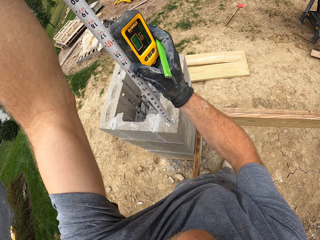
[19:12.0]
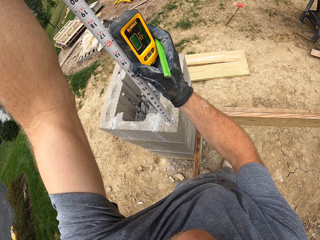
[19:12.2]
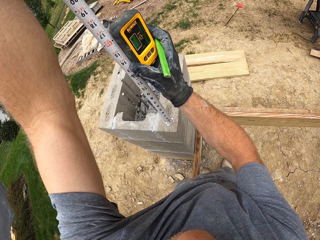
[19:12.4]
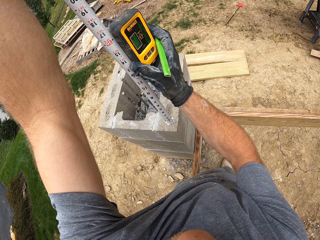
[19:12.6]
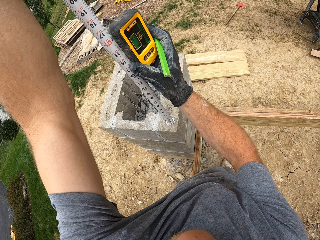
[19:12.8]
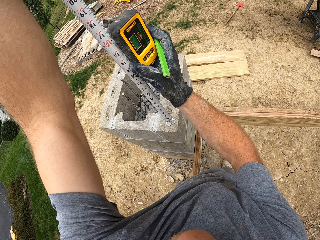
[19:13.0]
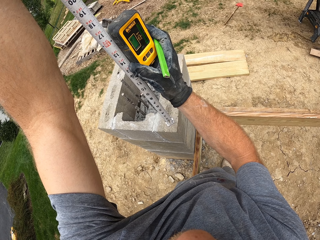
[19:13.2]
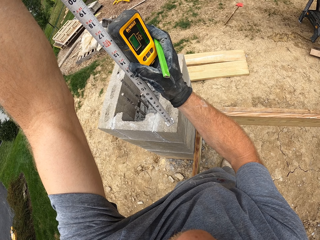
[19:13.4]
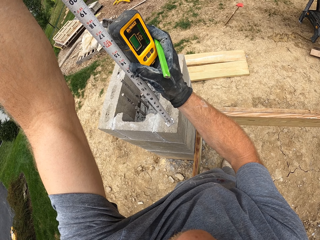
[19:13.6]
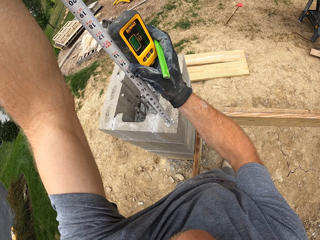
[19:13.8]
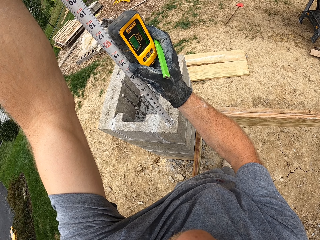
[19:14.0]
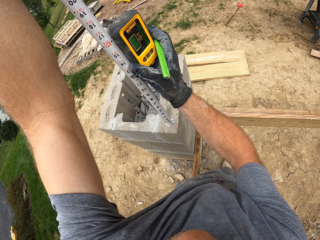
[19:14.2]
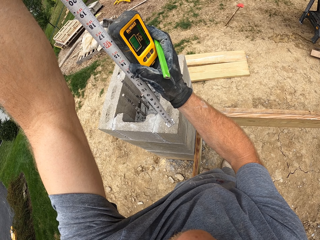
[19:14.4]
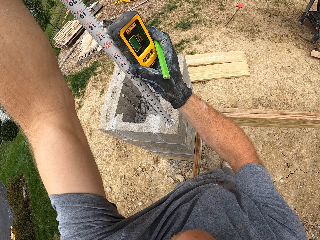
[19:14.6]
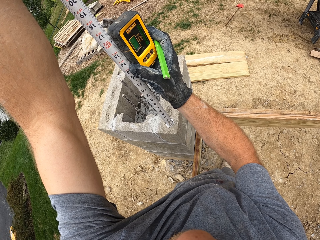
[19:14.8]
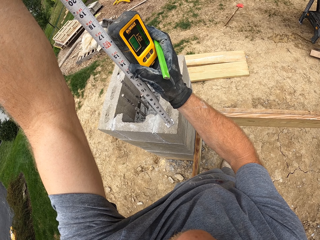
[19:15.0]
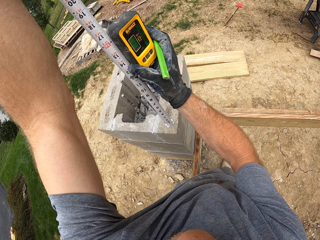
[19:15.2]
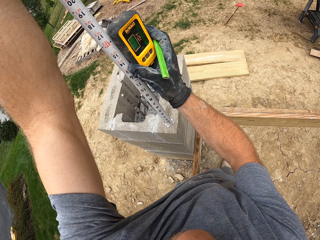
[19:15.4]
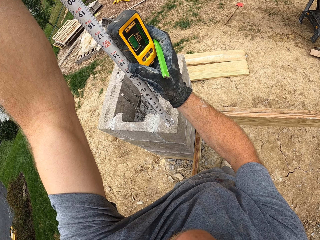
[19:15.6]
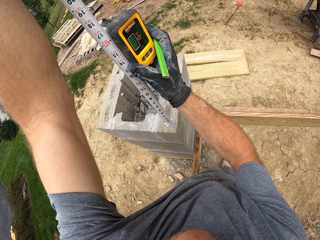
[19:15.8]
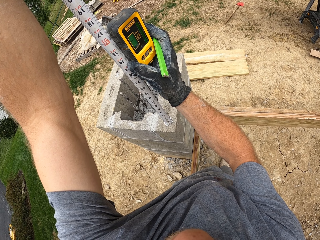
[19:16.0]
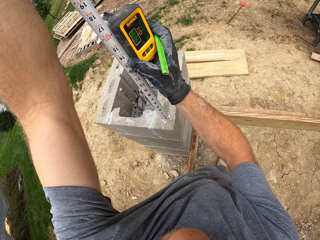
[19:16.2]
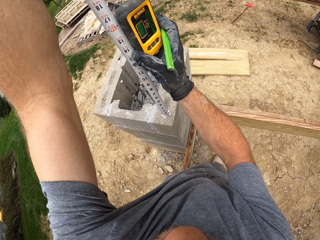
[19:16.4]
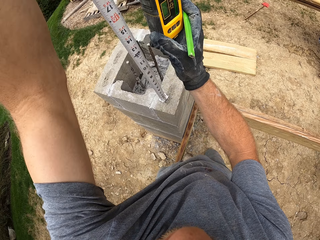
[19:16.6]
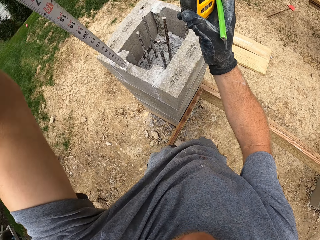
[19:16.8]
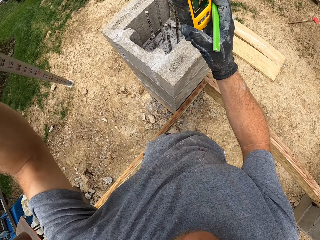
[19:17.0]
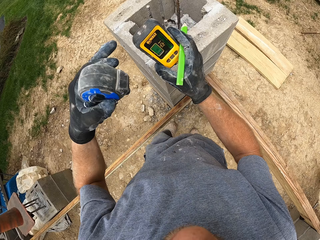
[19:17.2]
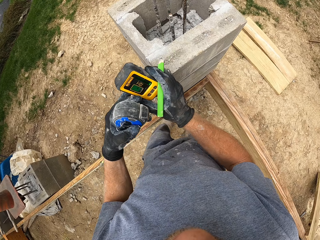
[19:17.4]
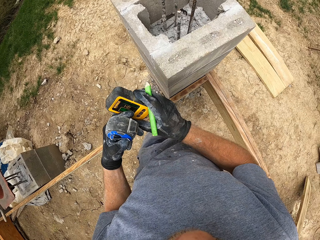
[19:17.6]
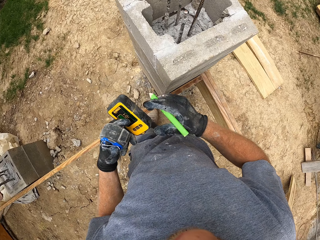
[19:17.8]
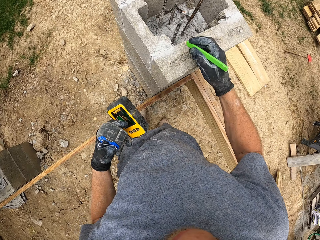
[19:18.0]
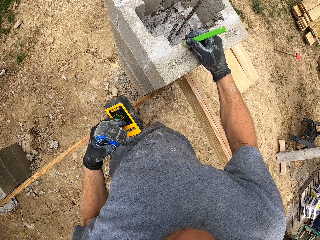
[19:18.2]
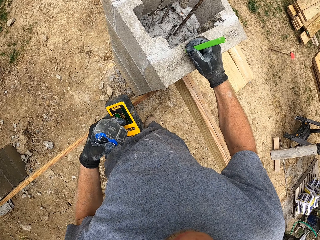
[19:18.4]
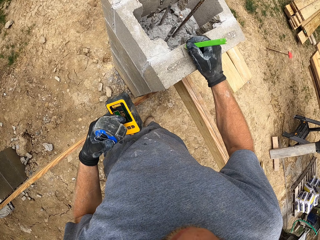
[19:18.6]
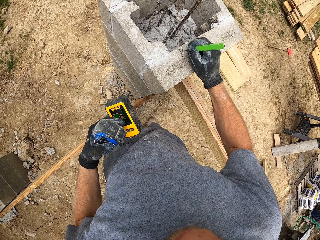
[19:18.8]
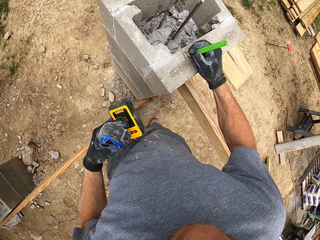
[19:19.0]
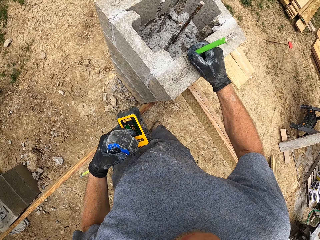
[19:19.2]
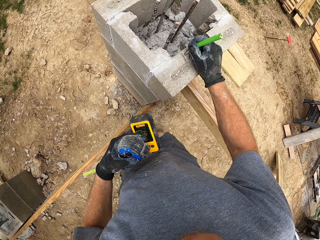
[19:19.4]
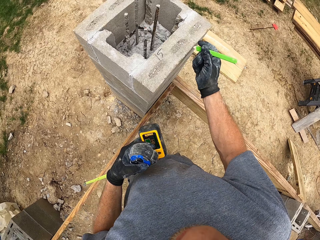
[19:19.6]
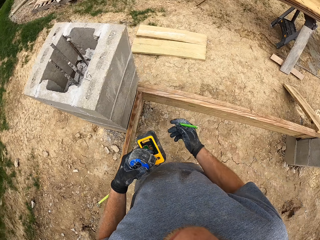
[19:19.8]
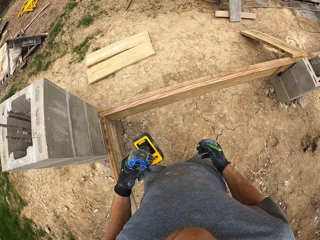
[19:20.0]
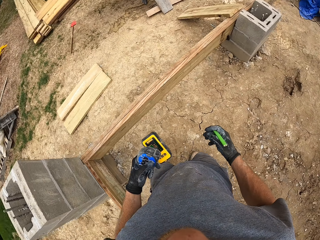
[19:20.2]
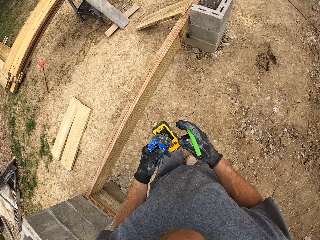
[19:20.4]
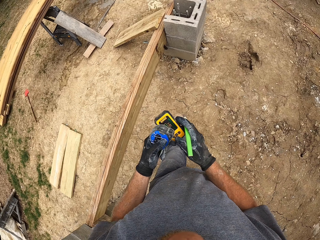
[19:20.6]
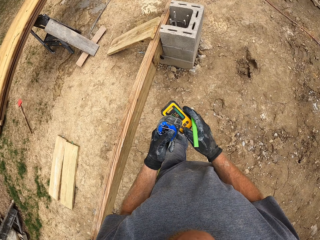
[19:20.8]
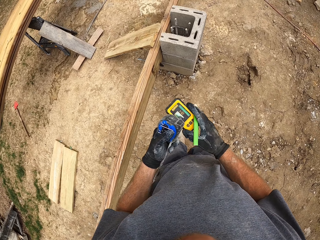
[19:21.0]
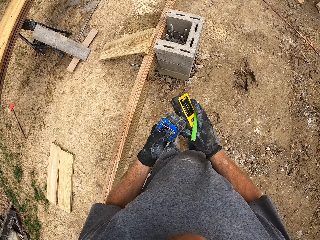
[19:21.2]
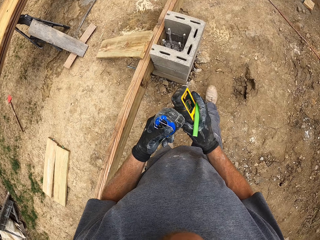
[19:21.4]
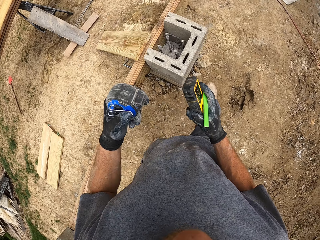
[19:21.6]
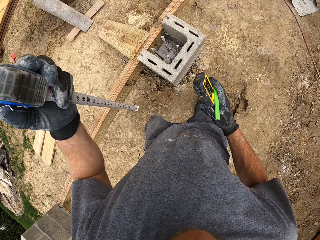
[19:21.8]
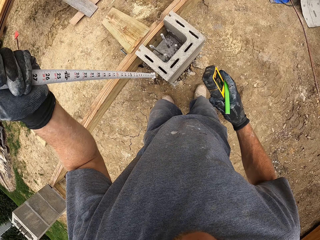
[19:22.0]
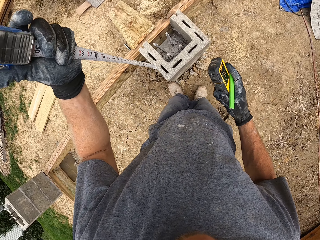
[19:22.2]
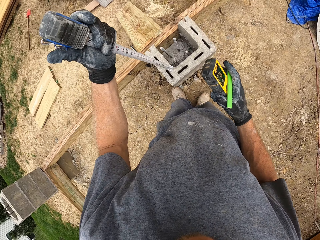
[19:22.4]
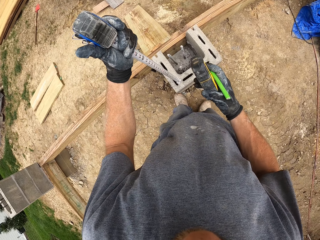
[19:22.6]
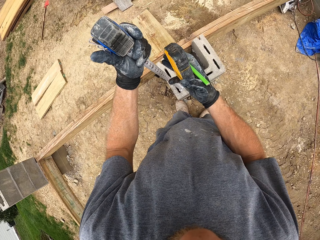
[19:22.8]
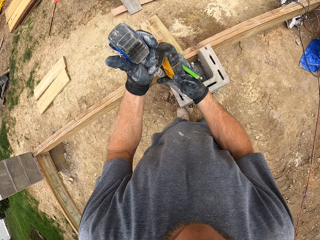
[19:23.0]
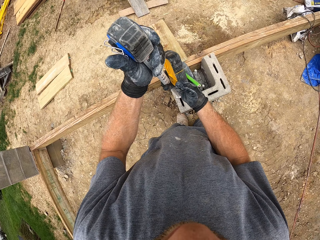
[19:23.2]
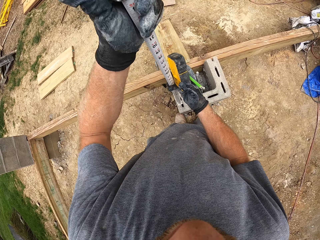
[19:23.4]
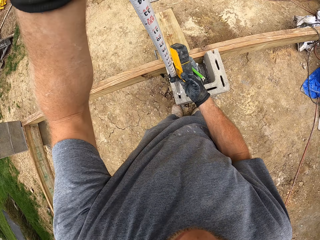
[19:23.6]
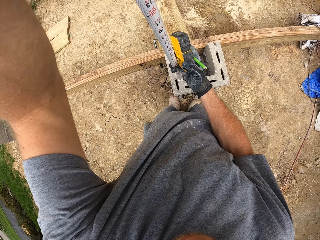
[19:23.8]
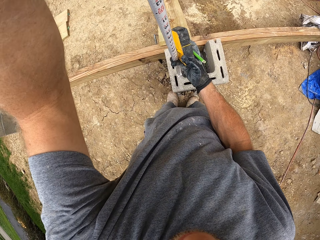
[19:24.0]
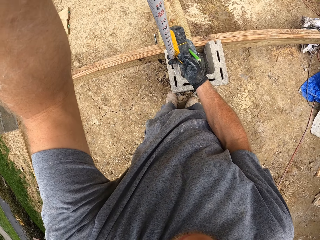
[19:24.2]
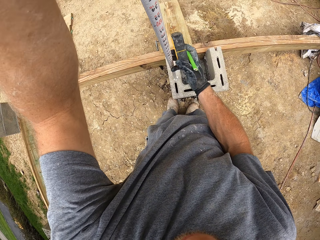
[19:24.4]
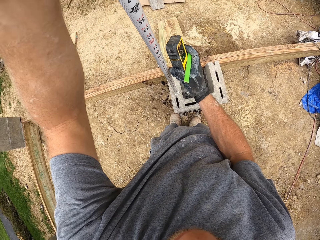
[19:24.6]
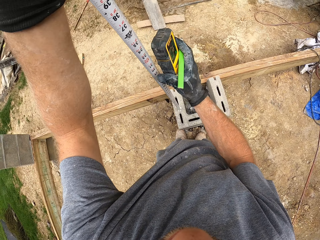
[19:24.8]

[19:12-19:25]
The camera wearer removes the measuring tape from the block. He passes the laser measure to his left hand. He writes on the block with the marker. He passes the laser measure to his right hand. He walks around the construction site. He places the measuring tape on a block. He lifts up the tape measure. He extends the measuring tape.

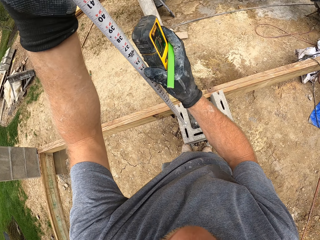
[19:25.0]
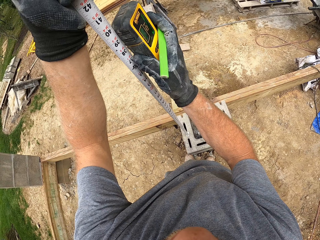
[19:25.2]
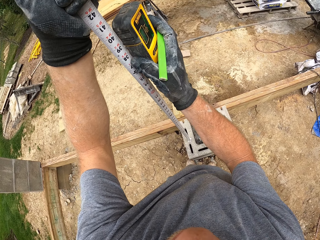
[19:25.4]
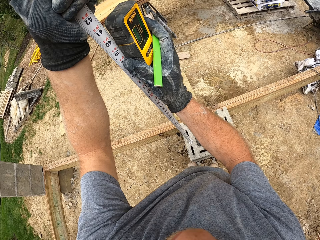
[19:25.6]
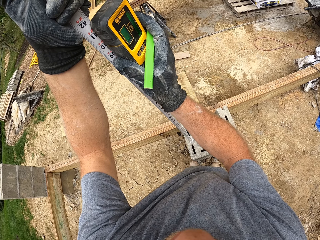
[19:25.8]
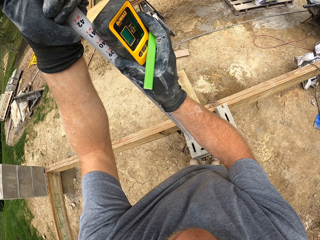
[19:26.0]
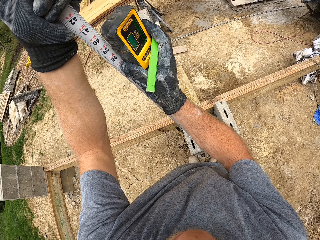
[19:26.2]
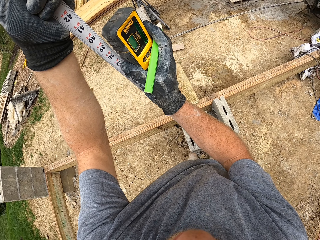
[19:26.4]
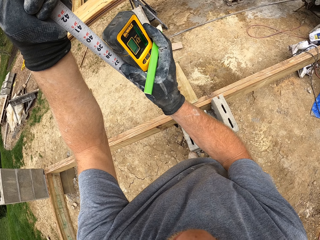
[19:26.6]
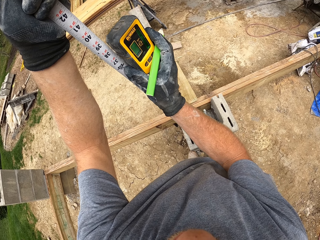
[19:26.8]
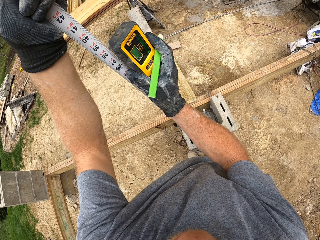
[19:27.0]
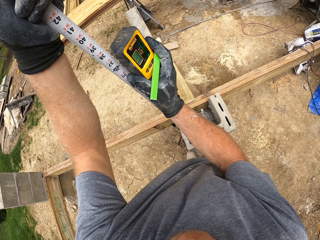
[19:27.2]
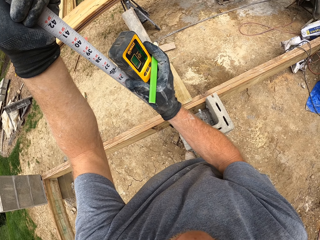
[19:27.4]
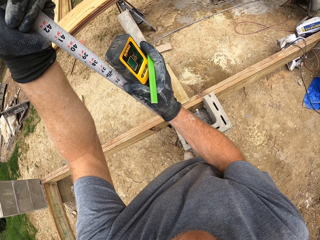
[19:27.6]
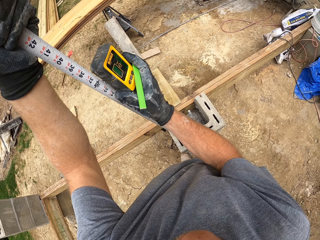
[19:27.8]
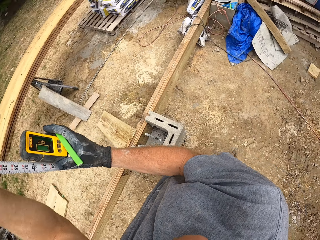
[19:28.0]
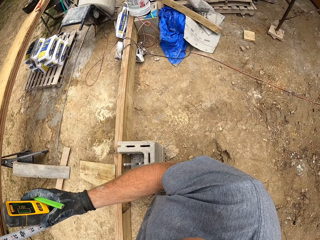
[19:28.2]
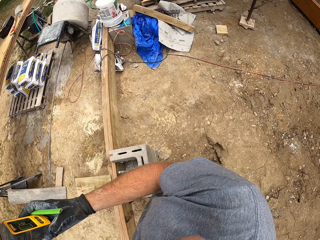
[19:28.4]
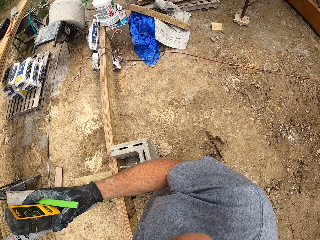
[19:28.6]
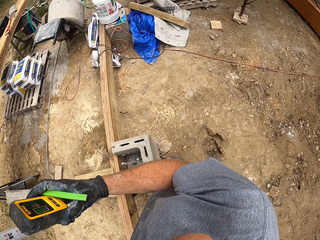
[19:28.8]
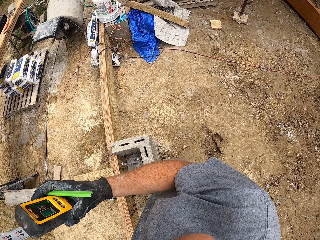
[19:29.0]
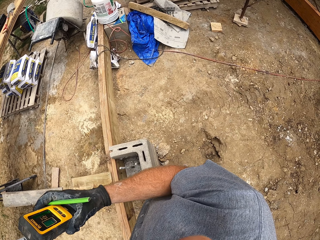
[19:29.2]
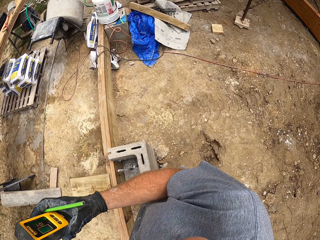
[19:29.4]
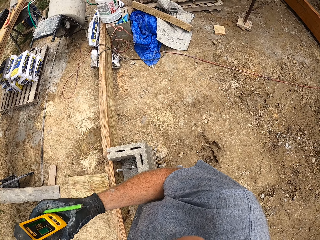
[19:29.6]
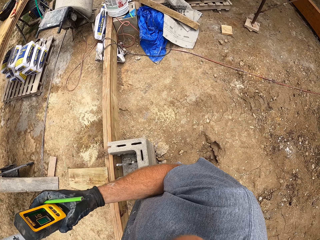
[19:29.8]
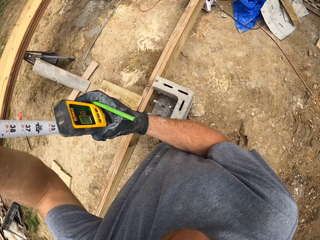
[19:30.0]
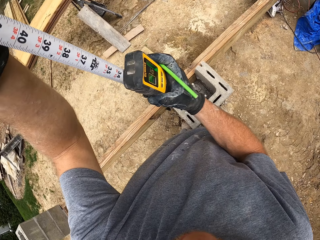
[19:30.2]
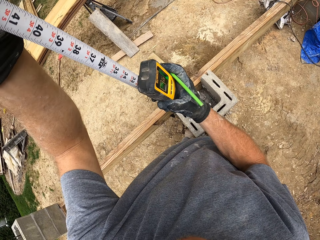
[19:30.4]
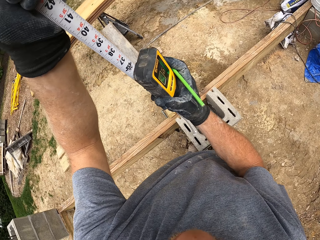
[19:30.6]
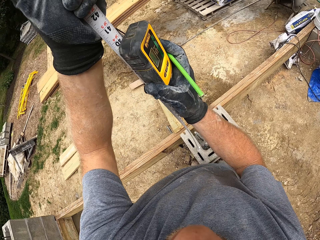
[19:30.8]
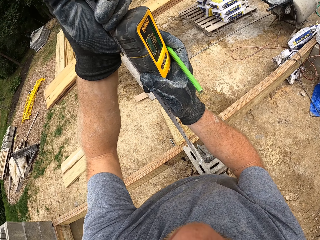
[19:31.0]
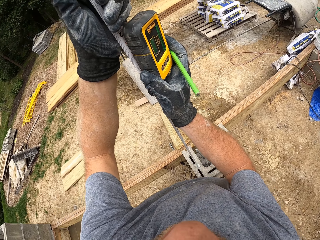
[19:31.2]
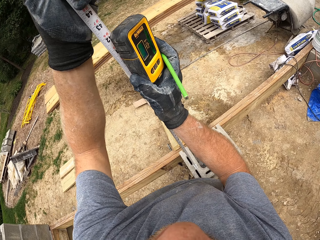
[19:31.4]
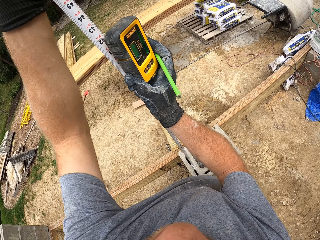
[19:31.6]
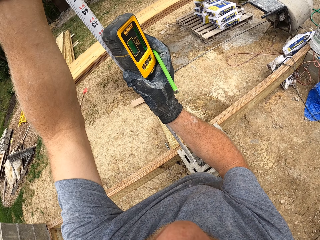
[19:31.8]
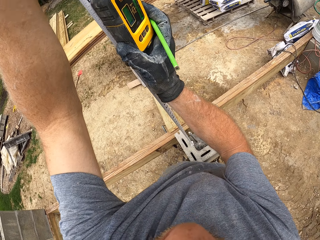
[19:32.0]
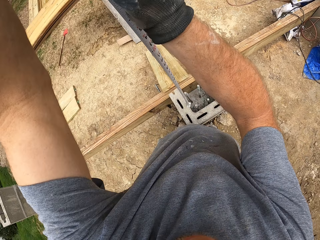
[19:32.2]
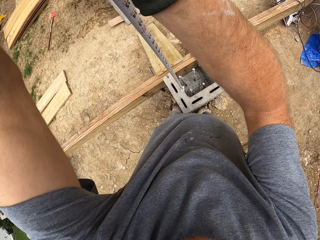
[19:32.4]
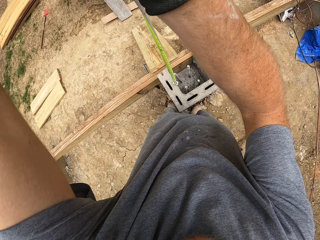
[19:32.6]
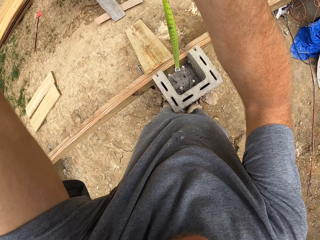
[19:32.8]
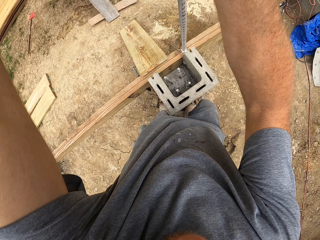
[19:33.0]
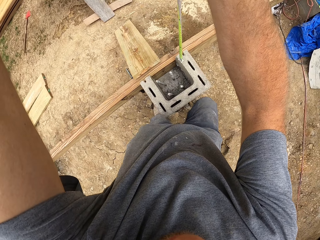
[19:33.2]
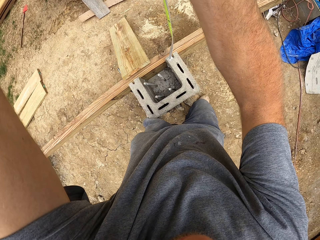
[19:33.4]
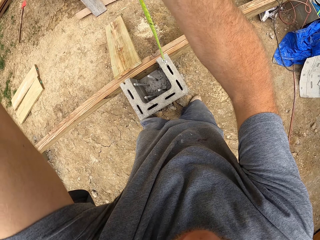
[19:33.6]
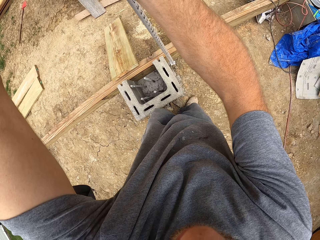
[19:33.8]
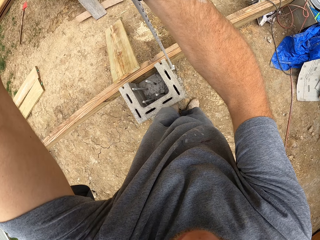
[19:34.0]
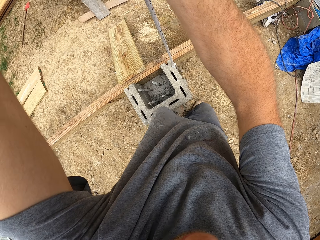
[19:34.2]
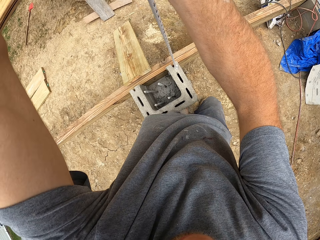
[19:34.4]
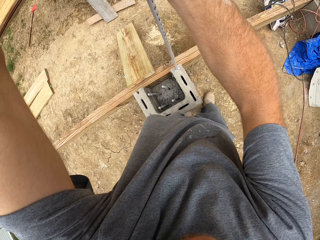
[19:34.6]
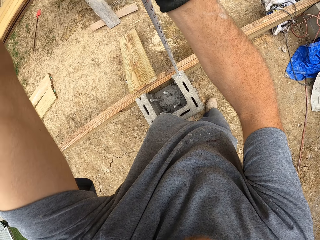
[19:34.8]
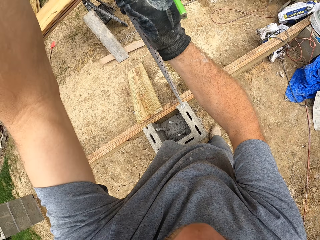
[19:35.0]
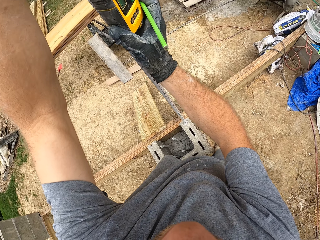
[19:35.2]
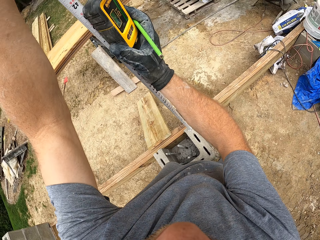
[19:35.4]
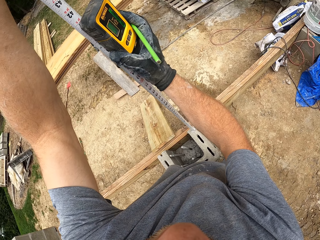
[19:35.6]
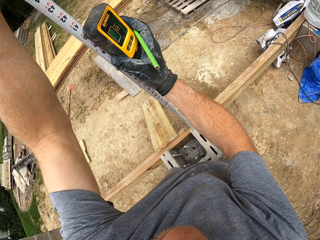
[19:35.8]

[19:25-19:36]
The camera wearer places the laser measure beside the measuring tape. They check the level accuracy with a laser detector. They look around. They check the level accuracy with the laser detector. They adjust the measuring tape on the block.
